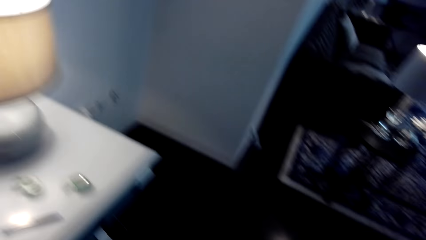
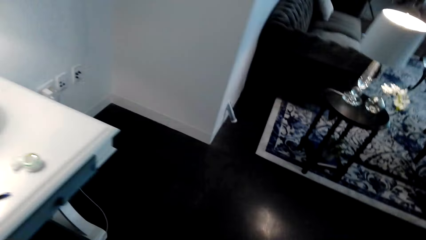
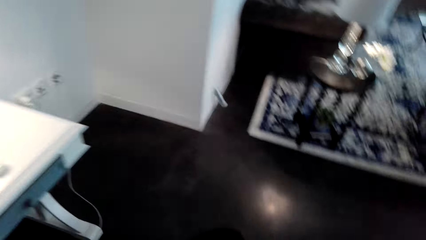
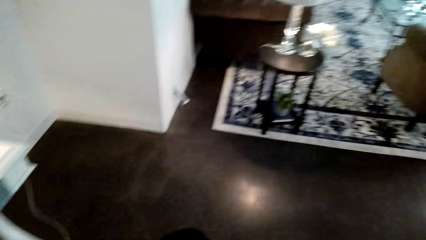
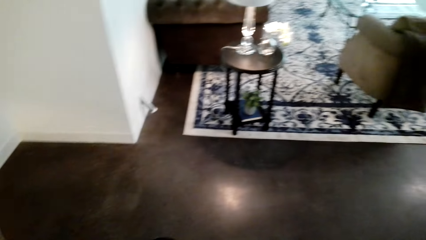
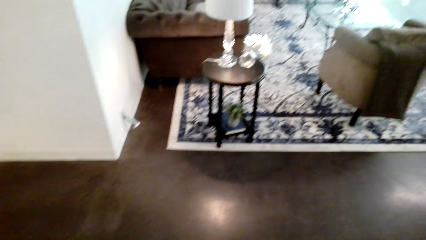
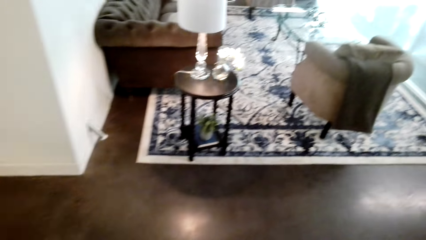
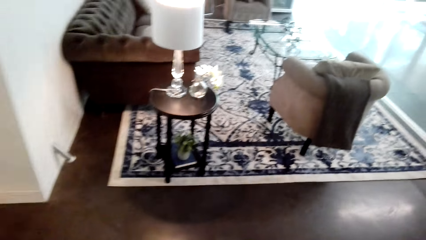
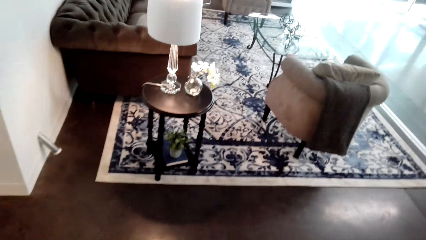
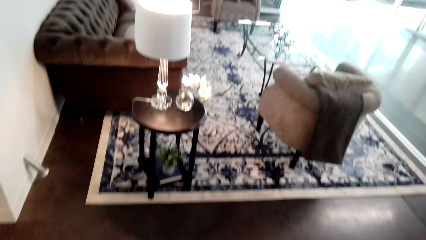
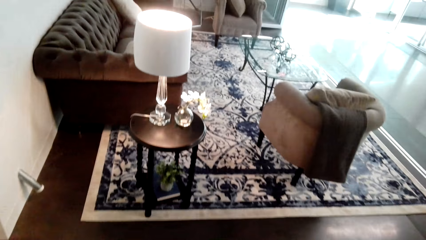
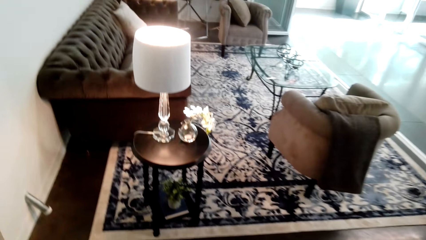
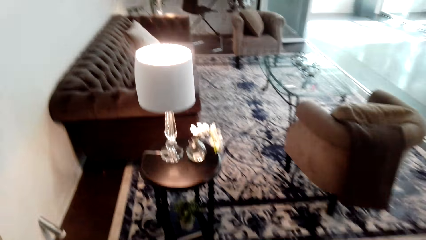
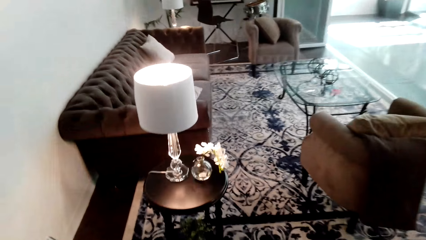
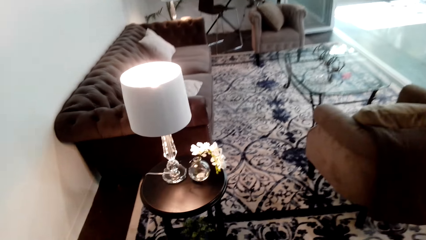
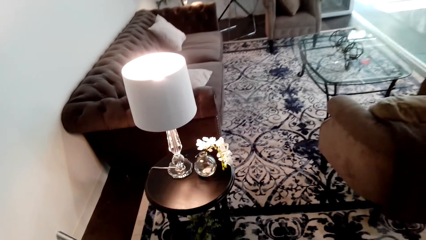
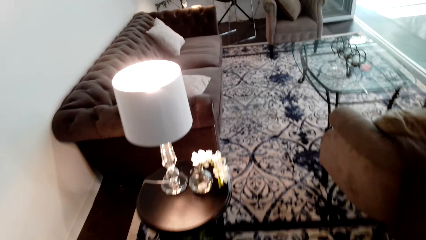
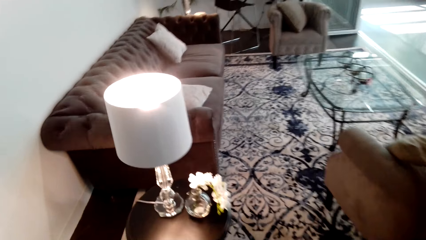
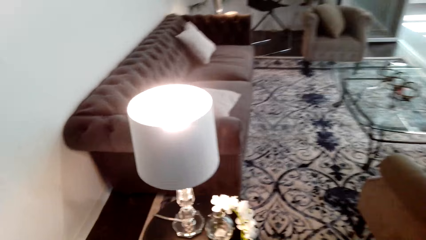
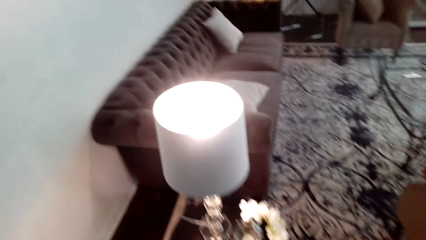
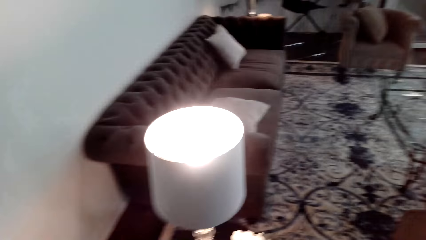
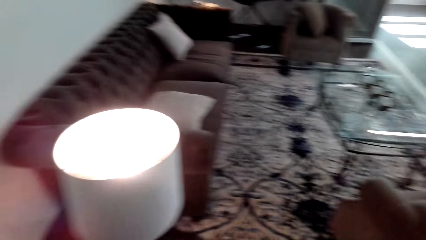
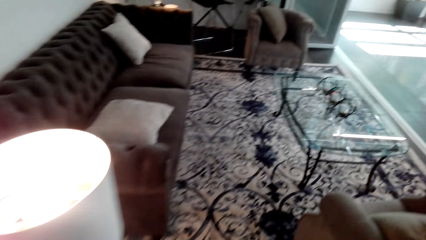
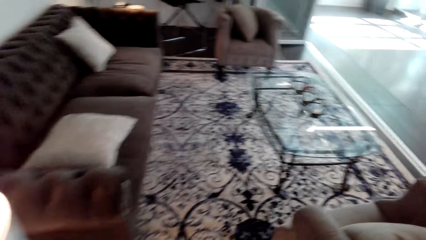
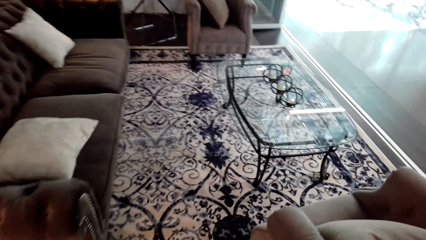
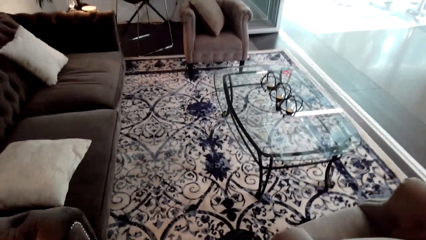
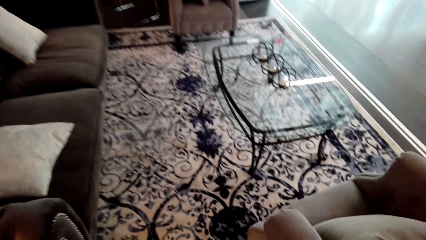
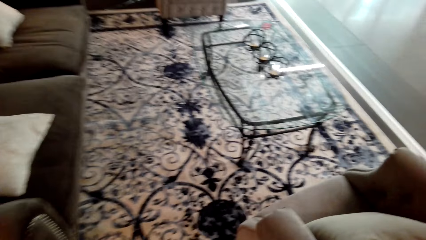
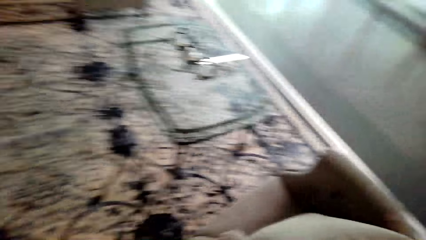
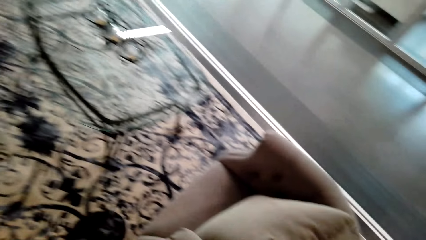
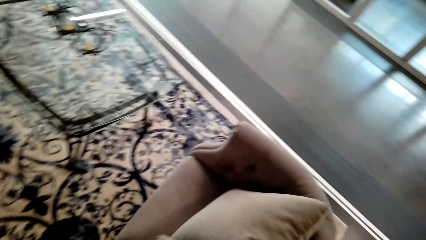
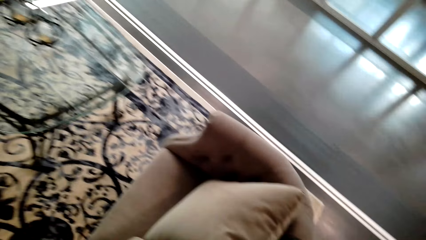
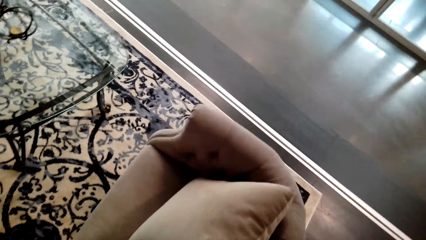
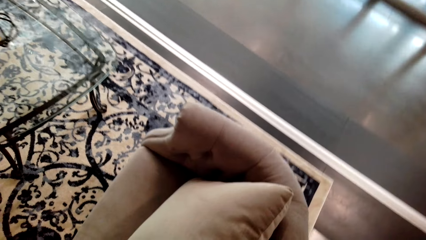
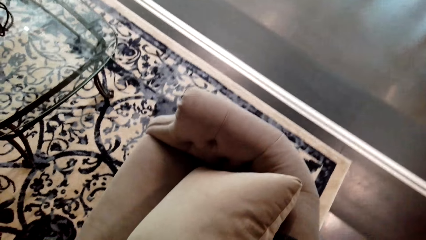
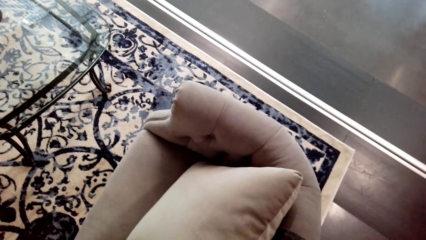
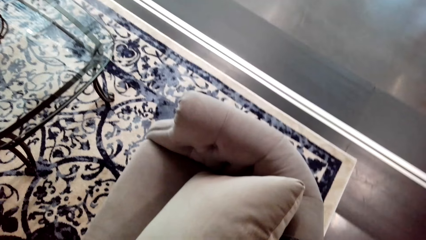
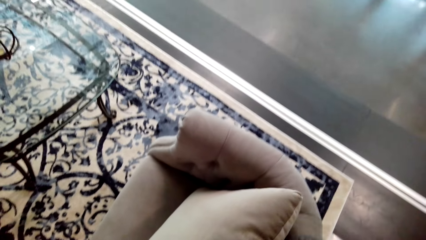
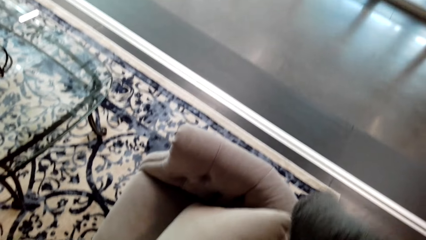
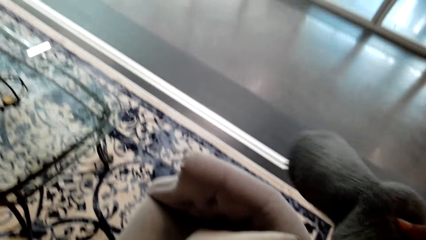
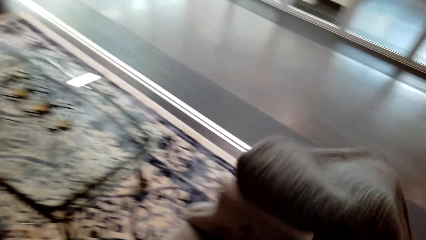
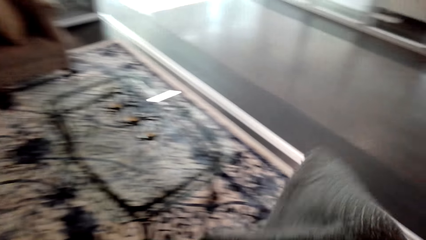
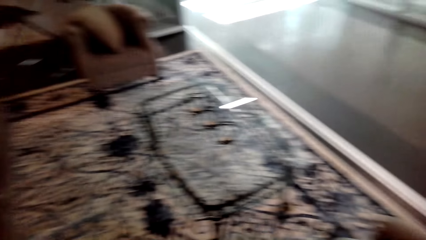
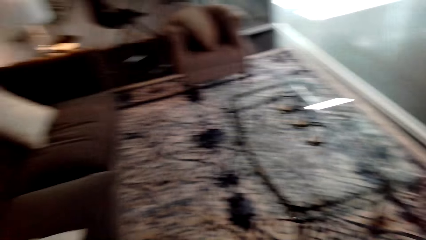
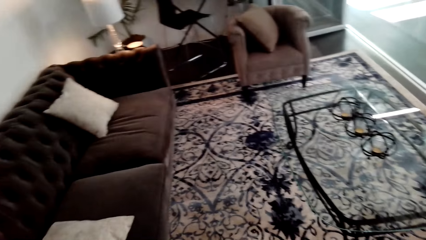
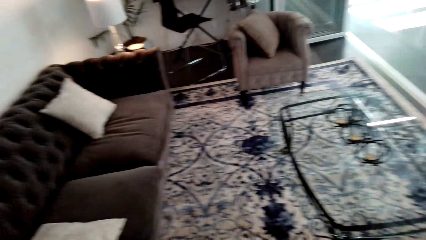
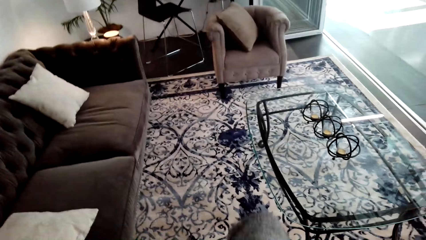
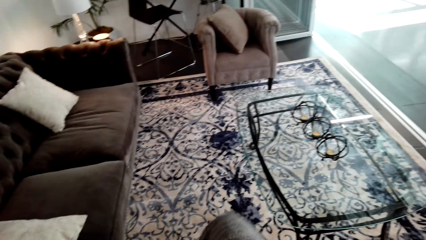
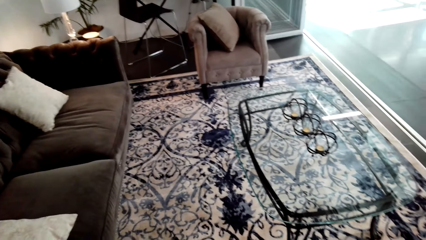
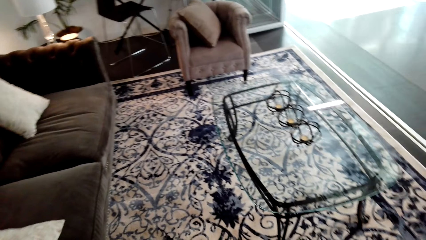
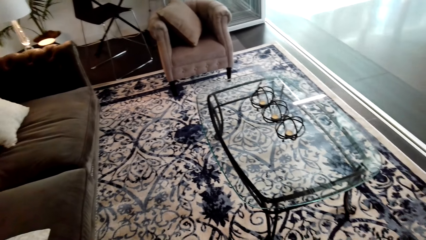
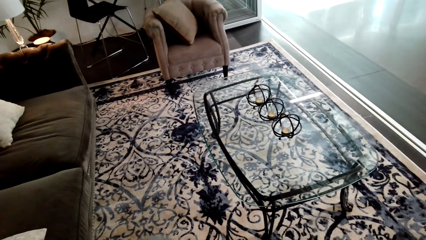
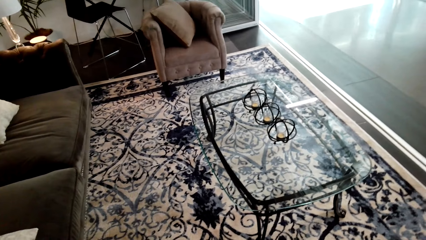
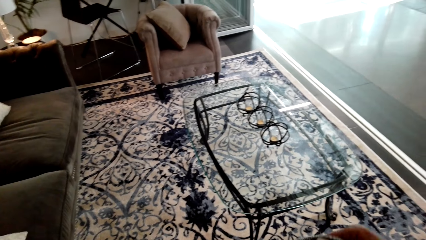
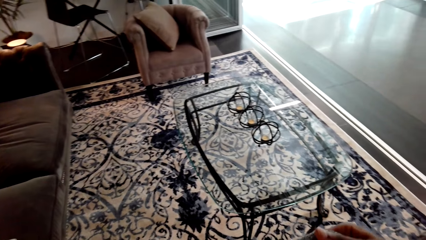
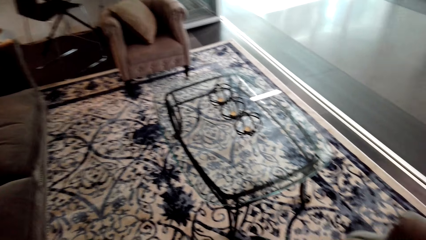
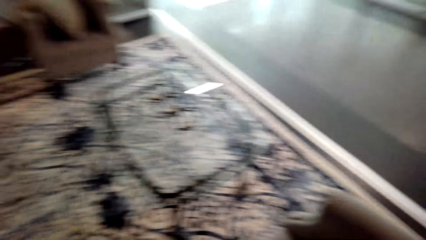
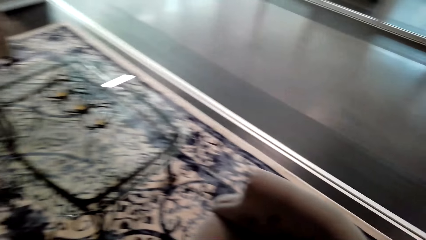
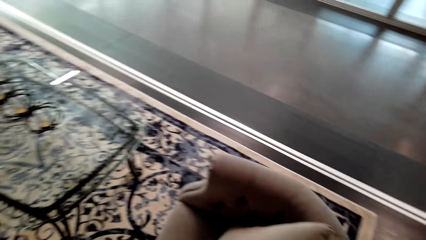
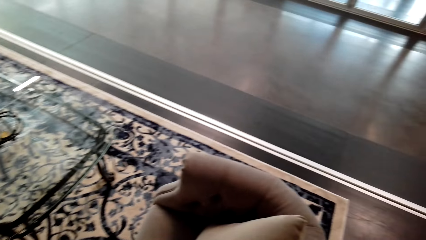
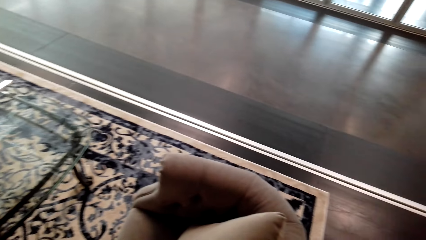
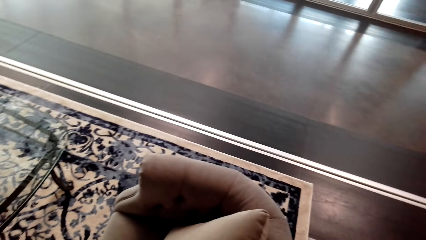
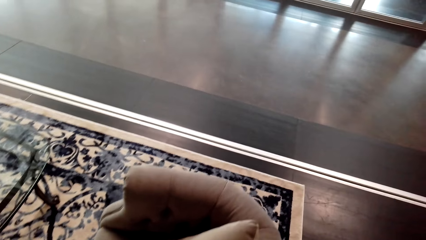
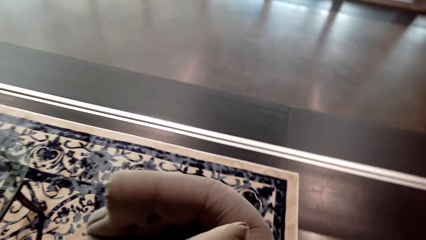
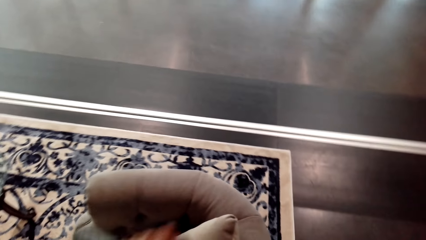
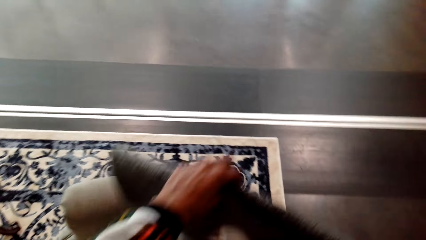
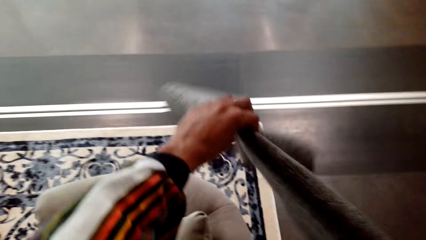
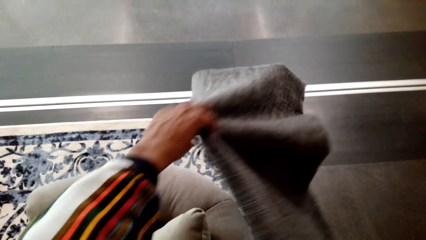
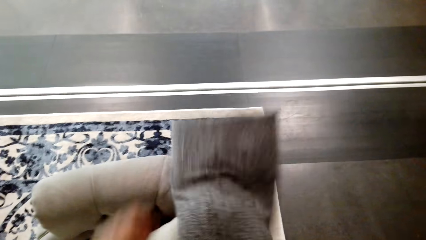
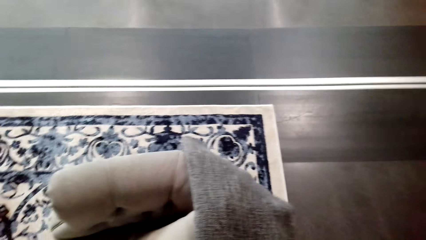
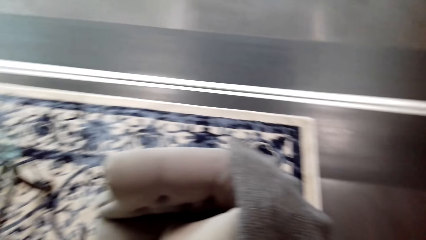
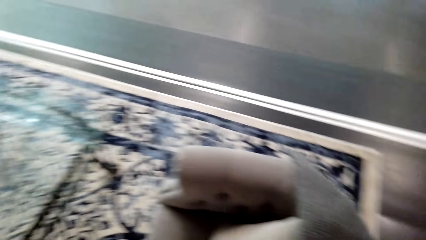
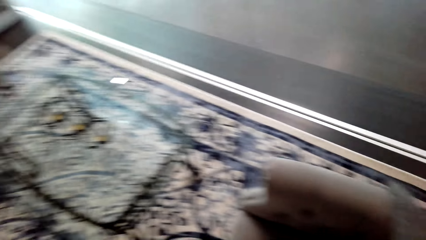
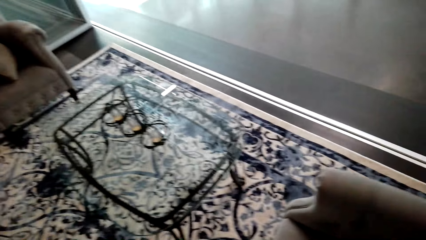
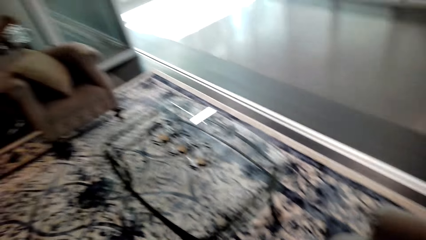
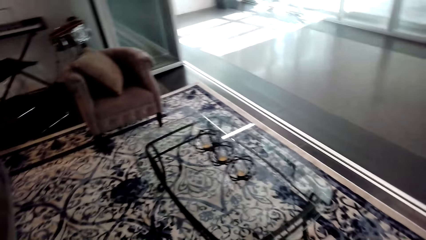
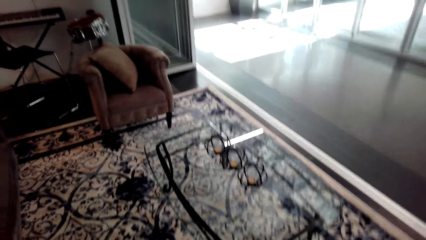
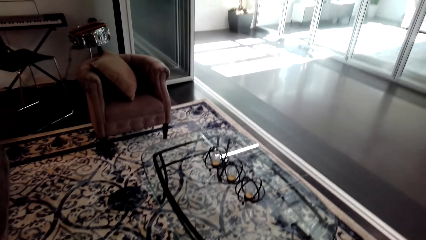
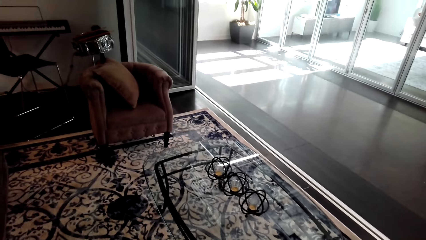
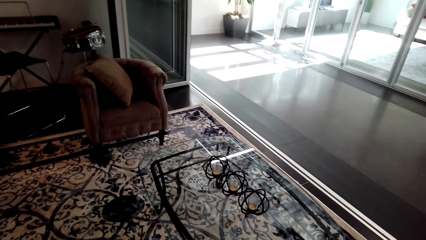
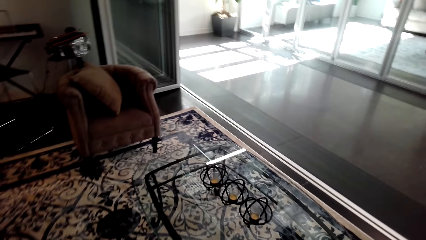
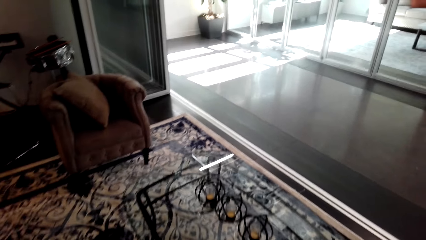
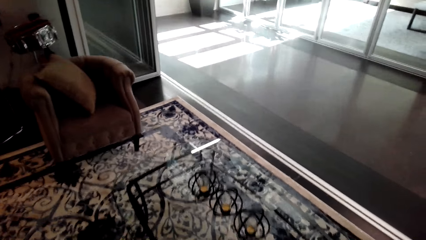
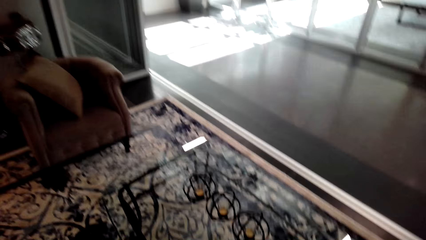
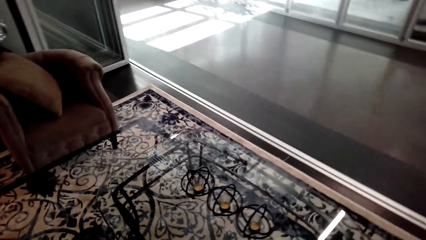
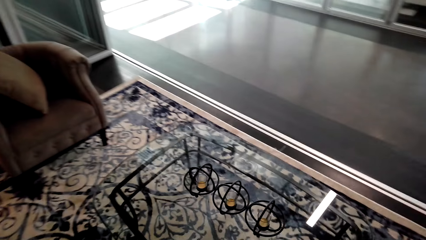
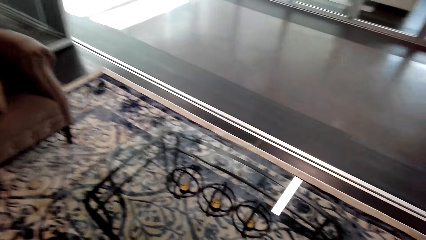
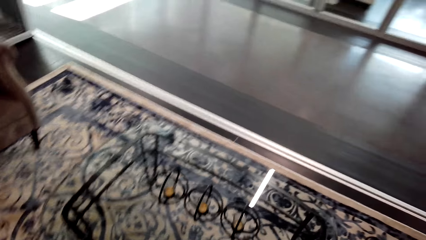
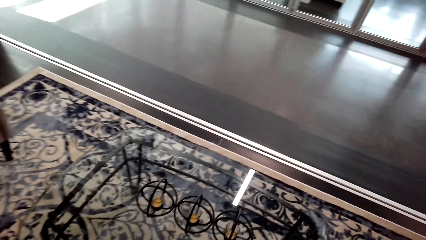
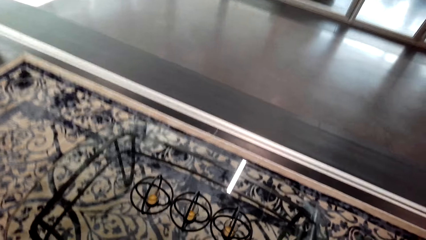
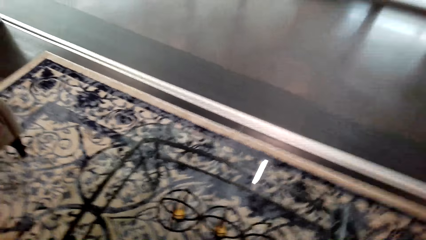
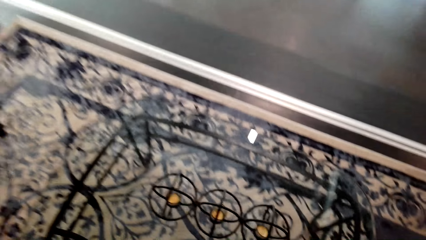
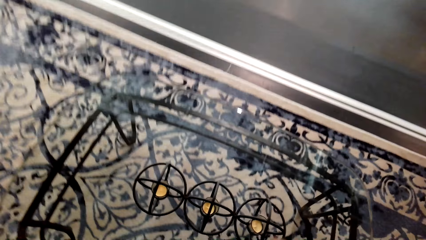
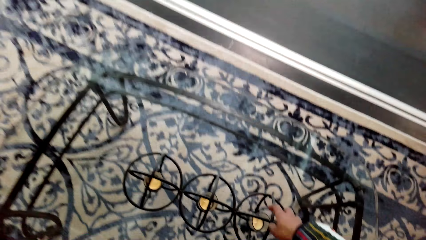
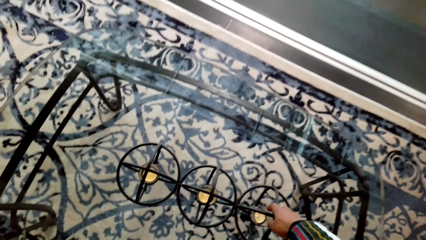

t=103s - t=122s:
The camera wearer walks around the room. They pick up a throw blanket. They look around. They put the throw blanket on the couch. They move around.
